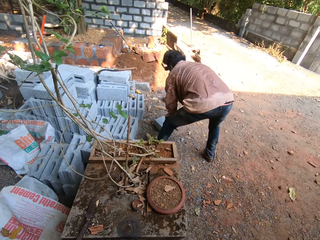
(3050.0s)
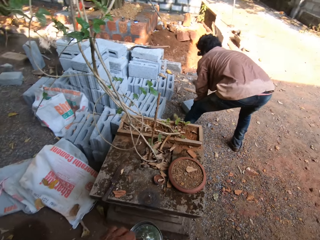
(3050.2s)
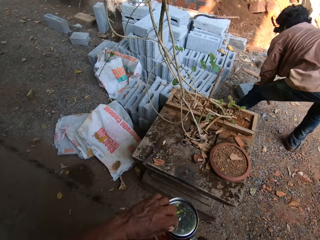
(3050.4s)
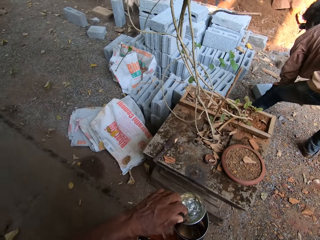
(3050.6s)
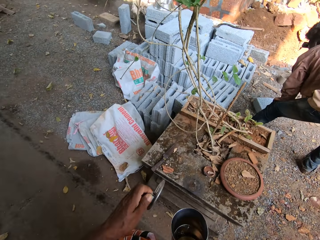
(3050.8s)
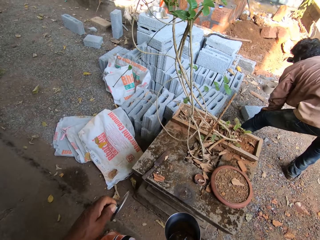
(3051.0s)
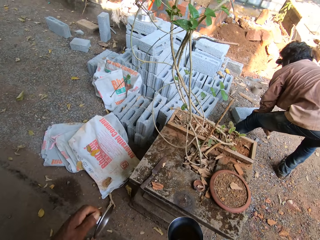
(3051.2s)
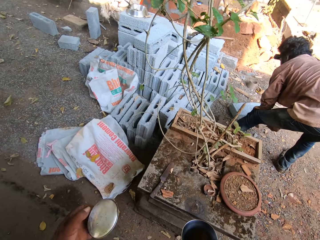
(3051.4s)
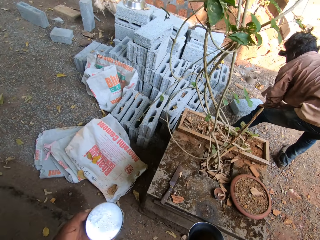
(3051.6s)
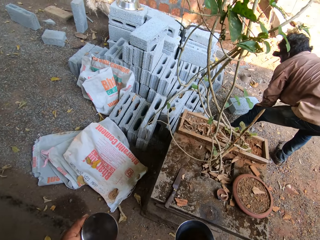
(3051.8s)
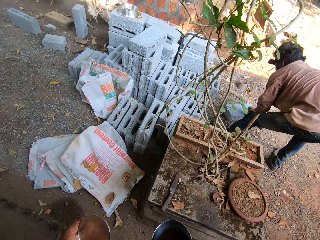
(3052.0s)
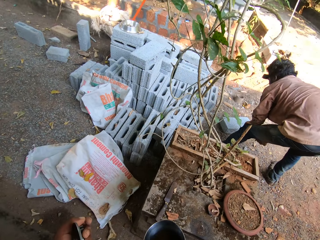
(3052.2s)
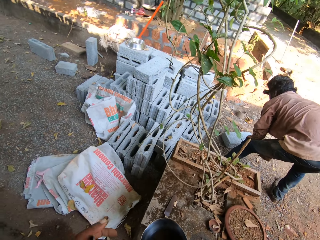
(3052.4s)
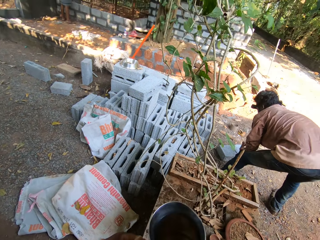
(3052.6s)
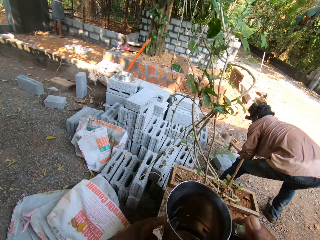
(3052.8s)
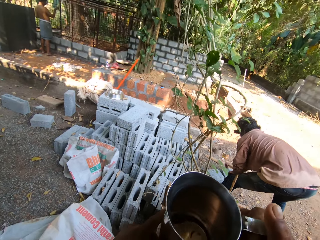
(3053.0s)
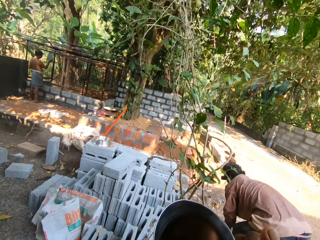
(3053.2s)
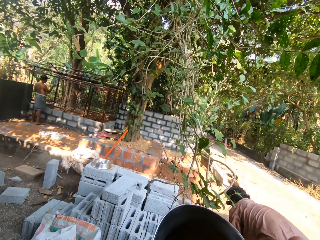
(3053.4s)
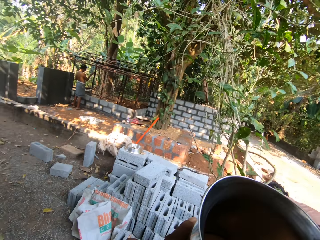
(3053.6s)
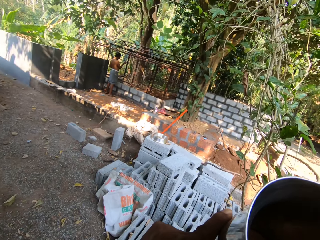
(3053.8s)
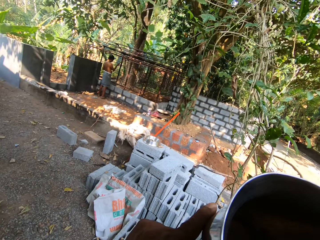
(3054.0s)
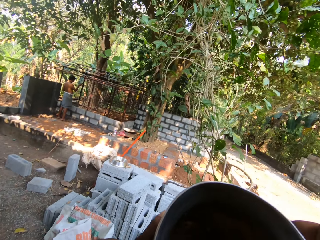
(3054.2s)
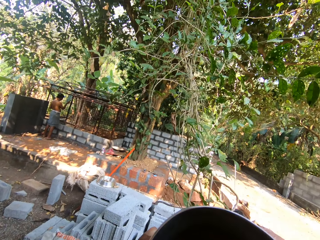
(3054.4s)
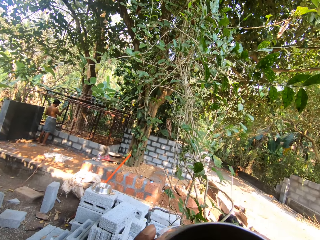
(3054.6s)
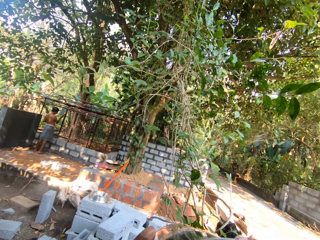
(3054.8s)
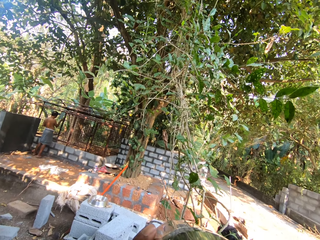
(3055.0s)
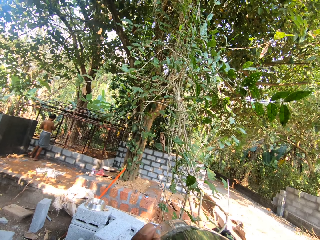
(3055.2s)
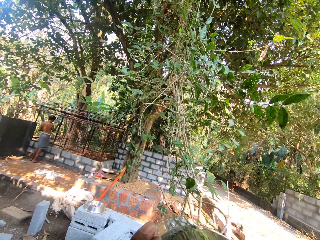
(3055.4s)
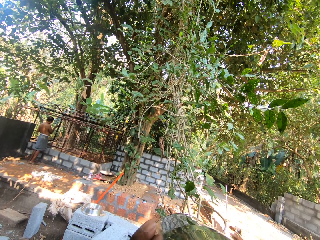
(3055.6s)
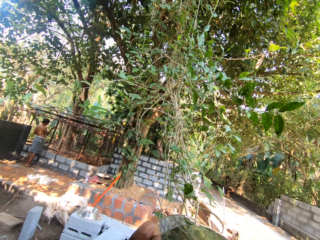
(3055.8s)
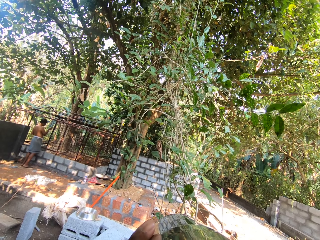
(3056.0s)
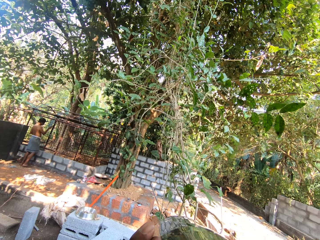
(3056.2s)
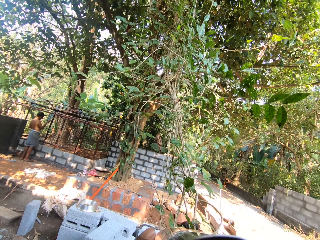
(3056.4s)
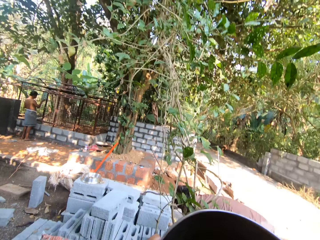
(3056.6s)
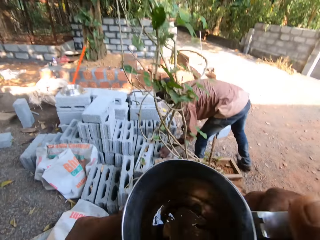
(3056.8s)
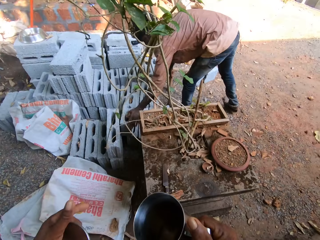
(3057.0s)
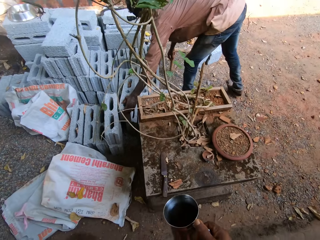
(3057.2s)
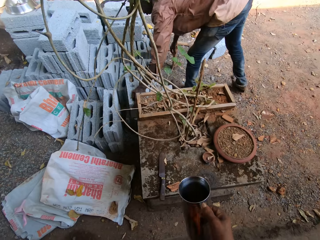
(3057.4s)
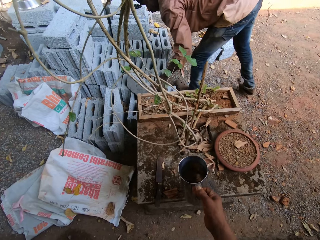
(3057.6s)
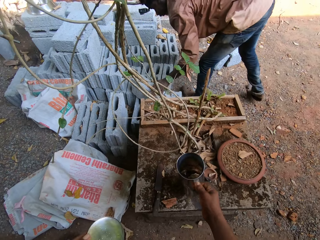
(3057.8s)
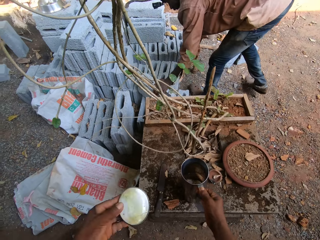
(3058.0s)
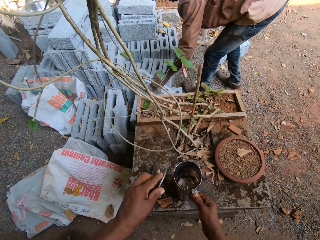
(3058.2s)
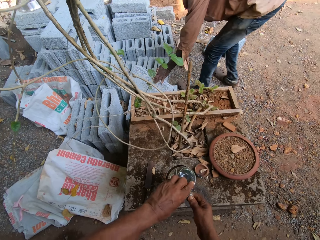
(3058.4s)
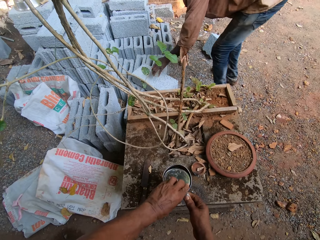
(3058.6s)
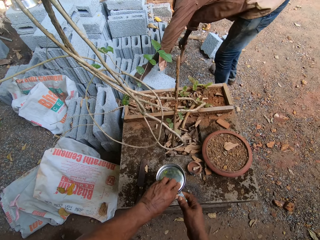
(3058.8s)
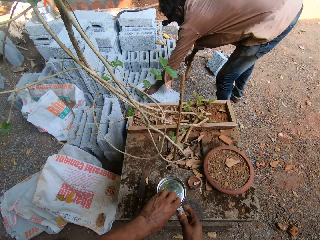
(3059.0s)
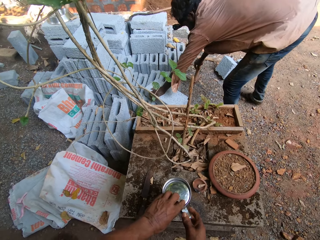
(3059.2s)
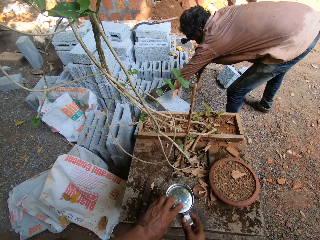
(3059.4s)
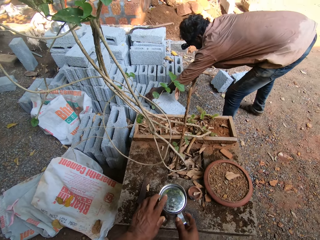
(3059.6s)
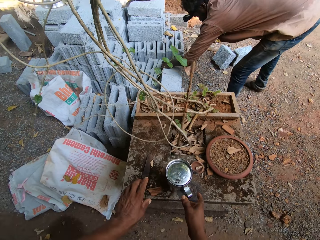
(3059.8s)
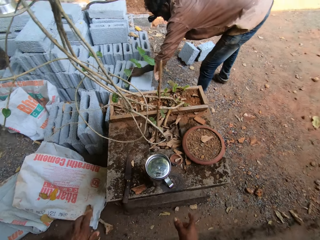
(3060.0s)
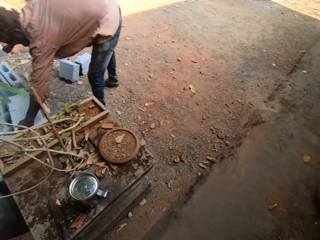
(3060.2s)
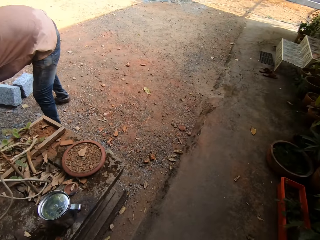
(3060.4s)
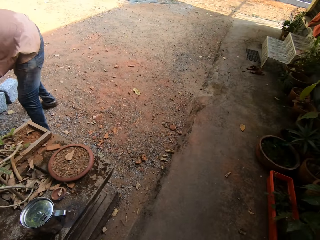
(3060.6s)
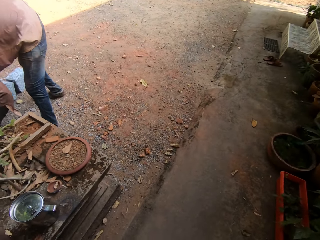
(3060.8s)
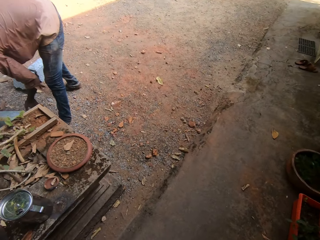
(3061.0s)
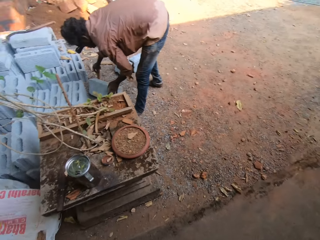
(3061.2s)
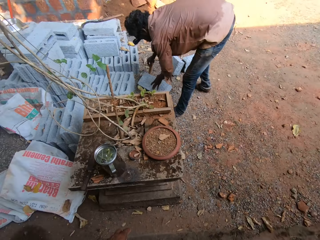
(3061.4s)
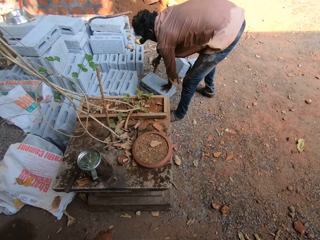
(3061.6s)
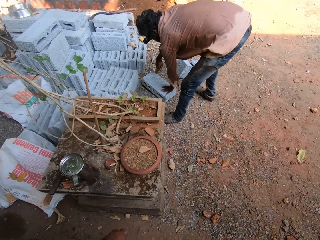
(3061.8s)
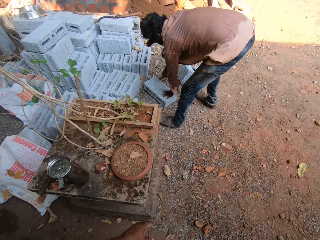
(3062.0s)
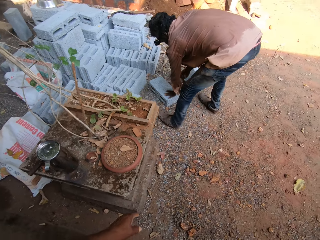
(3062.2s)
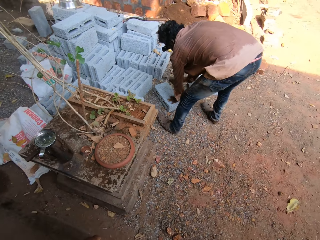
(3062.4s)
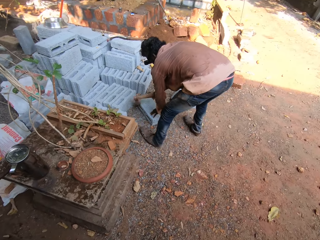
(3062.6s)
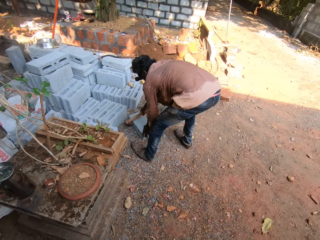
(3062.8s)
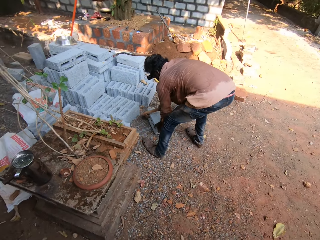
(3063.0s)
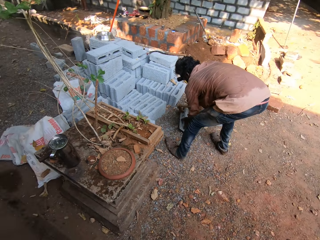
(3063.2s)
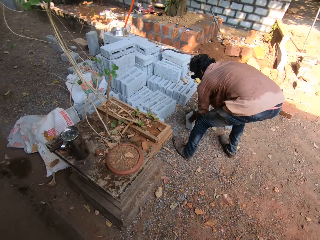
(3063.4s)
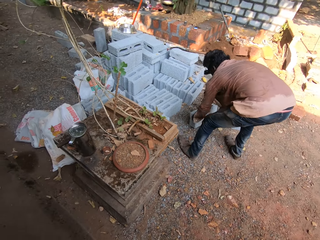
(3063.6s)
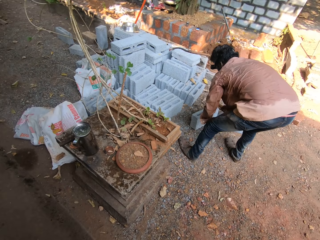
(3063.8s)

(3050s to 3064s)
The camera wearer lifts a lid from the cup or mug in his right hand with his left hand. He holds the cup with both hands. He drinks water from the cup in both hands. He holds the cup with his right hand. The man pulls a concrete block from a set of concrete blocks to the ground with his left hand. The camera wearer drops the cup from his right hand on the table. He covers the cup on the table with the lid in his left hand. He removes the hands from the mug. The man rotates the cinder block on the ground.

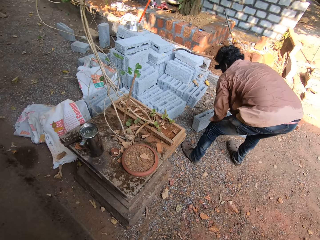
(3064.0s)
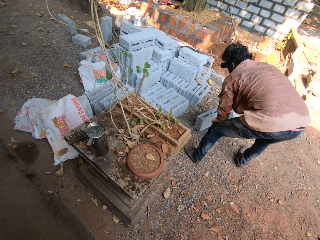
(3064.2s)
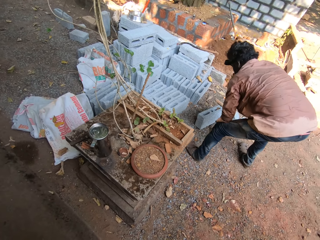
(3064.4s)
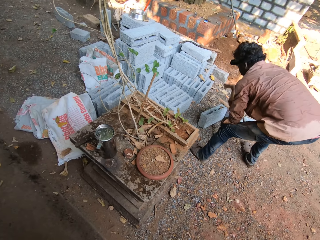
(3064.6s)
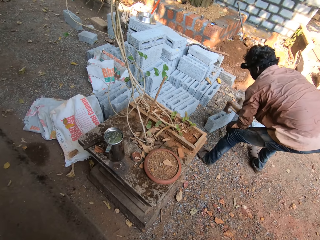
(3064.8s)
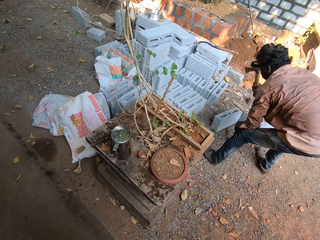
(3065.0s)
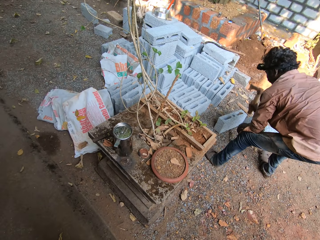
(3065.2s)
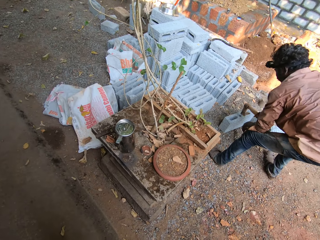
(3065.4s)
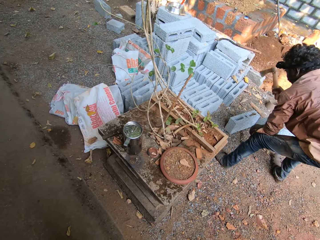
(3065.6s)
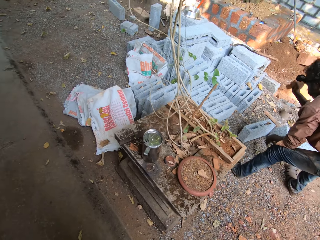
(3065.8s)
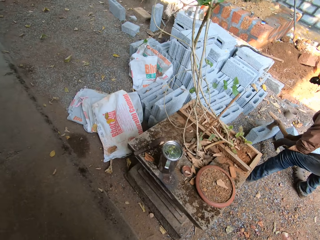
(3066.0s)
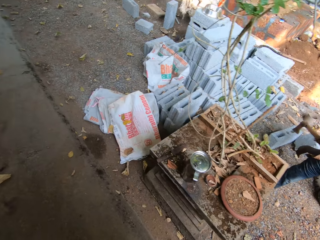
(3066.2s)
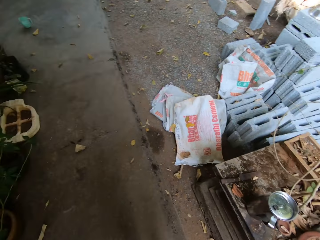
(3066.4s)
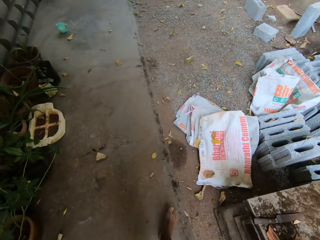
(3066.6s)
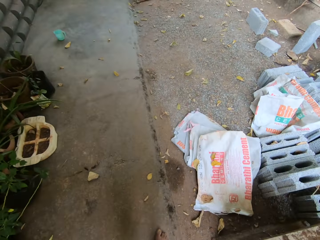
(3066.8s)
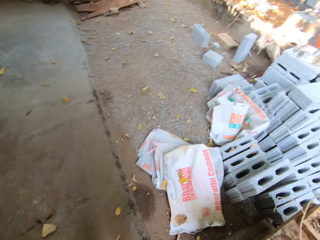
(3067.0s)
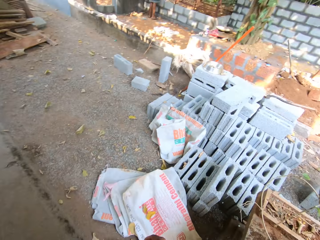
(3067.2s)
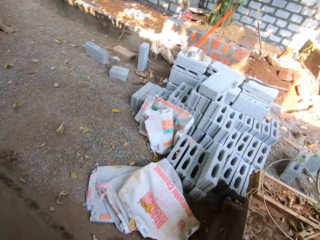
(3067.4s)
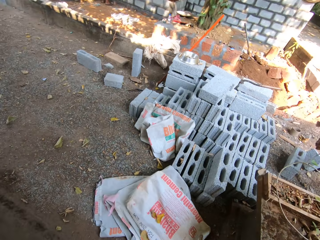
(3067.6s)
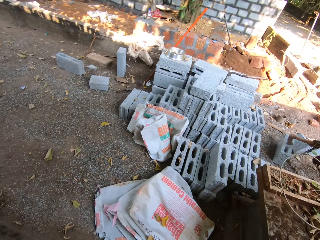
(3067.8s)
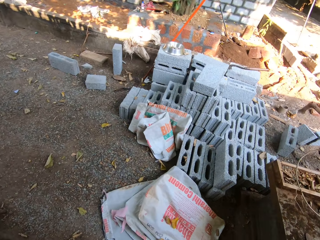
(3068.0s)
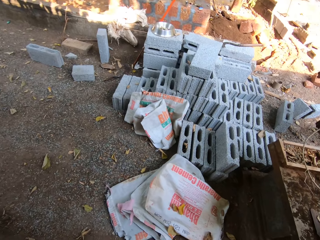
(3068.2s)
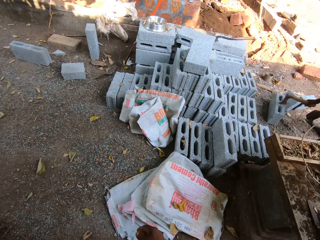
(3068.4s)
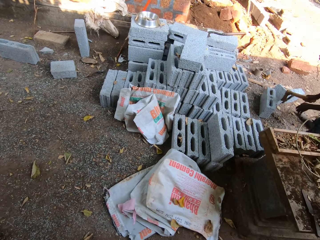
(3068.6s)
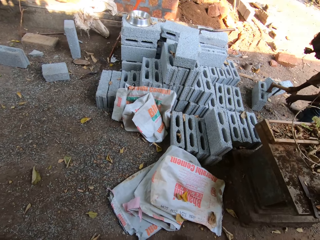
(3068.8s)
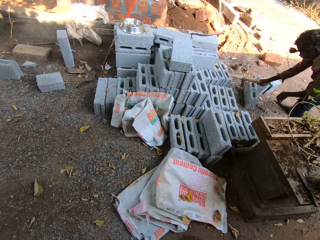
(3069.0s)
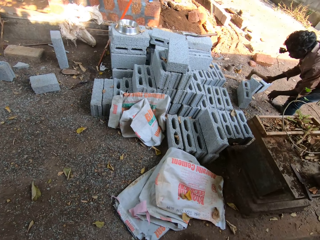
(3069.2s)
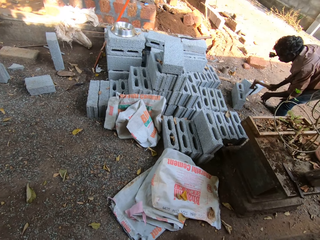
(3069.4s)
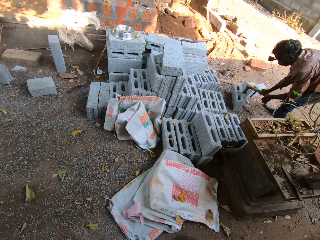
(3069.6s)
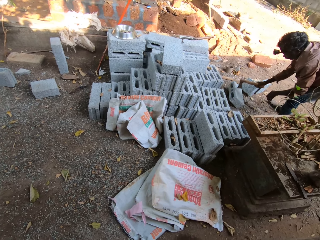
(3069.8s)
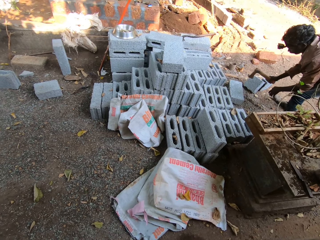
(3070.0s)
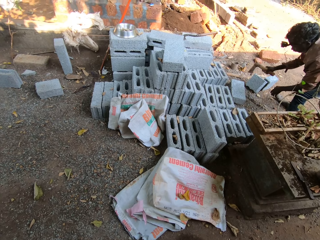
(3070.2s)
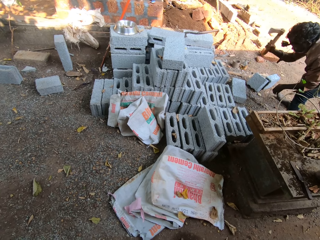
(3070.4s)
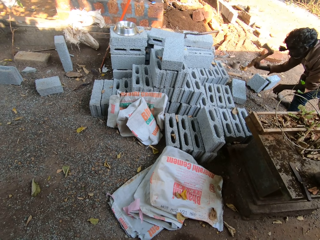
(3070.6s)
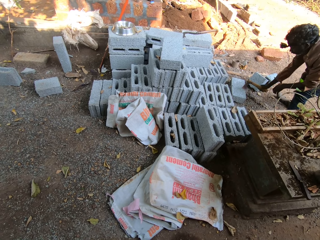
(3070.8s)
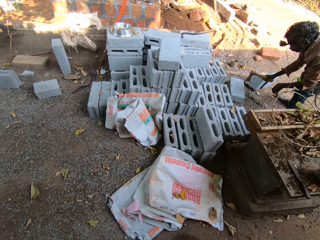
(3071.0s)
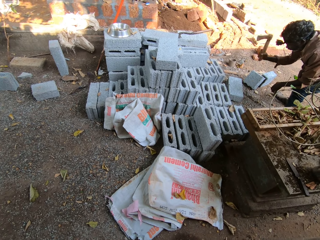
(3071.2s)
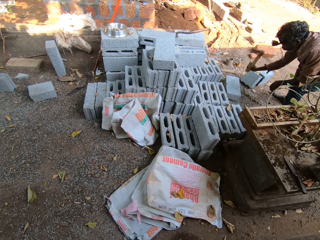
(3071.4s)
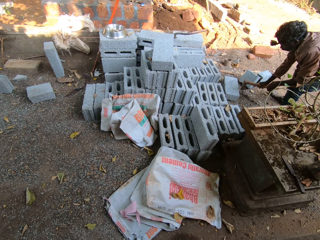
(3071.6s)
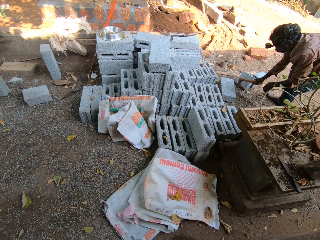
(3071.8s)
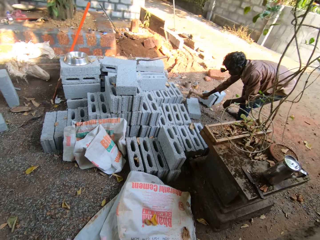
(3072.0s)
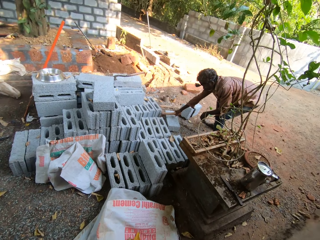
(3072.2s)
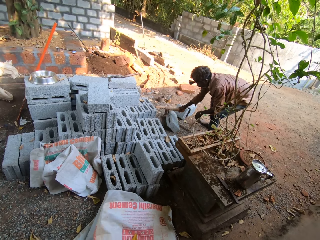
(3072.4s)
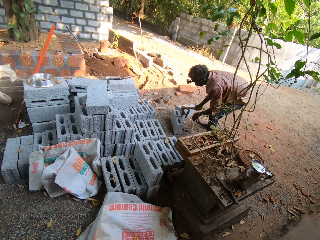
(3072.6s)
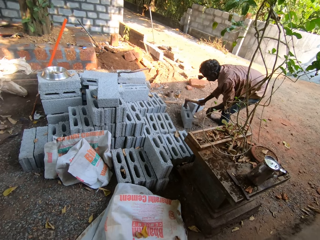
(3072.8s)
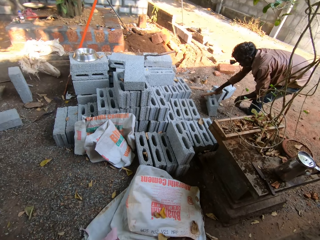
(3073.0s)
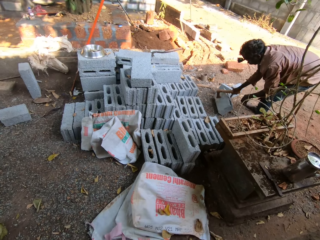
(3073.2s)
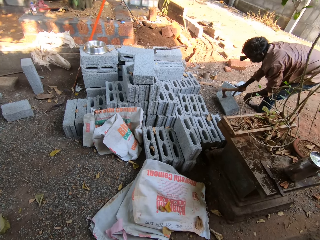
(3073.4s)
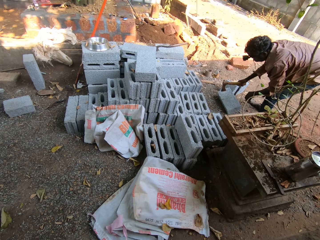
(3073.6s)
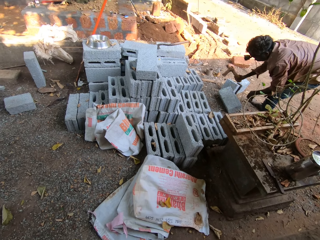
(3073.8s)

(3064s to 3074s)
The man hits the cinder block with a construction tool. He divides the concrete block on the floor with the axe in his right hand. The camera wearer makes a step. The man hits the cinder block with the construction tool. He rolls the cinder on the ground.
